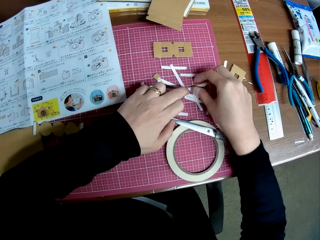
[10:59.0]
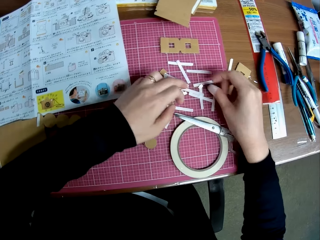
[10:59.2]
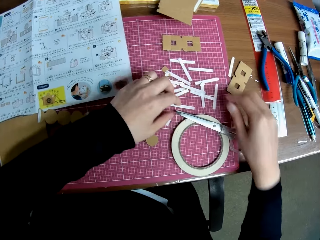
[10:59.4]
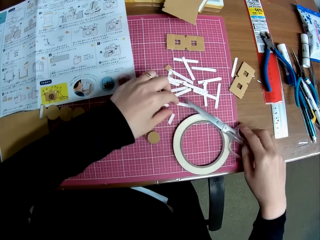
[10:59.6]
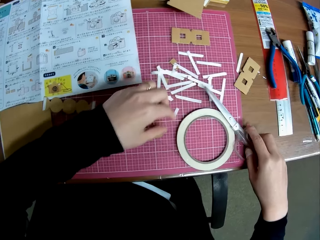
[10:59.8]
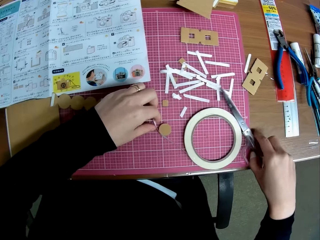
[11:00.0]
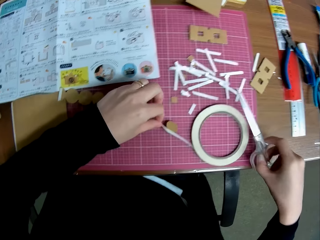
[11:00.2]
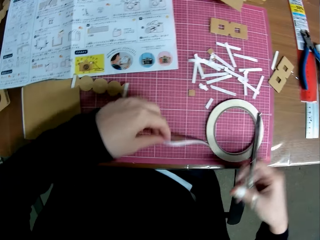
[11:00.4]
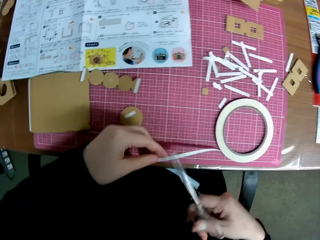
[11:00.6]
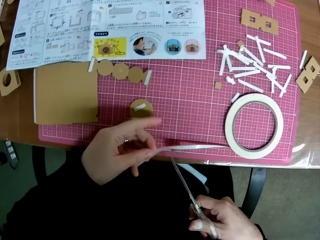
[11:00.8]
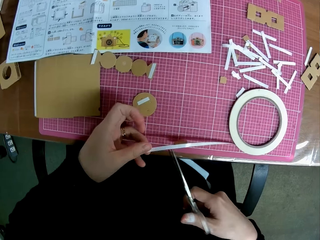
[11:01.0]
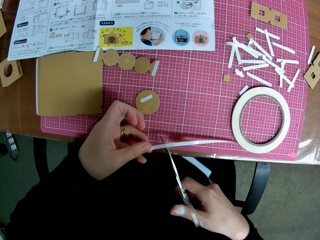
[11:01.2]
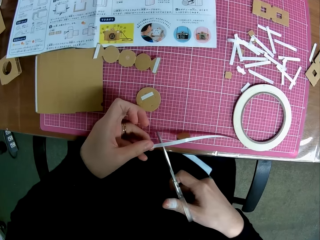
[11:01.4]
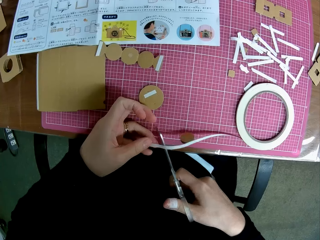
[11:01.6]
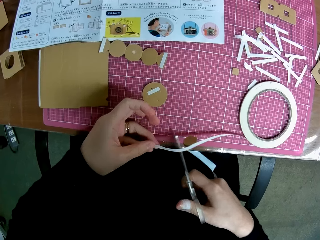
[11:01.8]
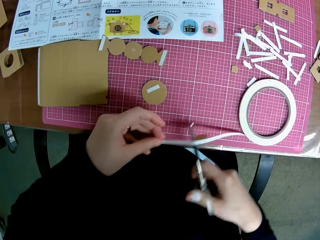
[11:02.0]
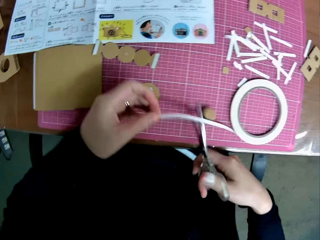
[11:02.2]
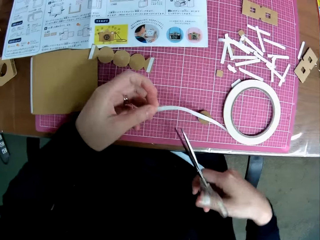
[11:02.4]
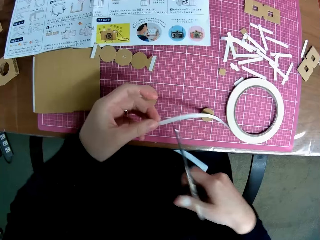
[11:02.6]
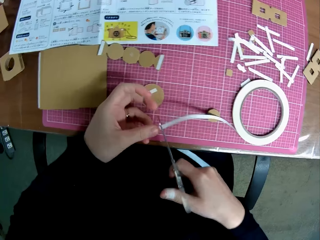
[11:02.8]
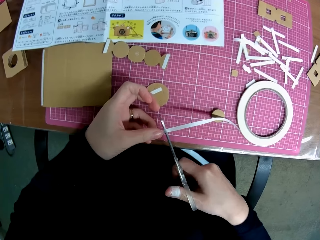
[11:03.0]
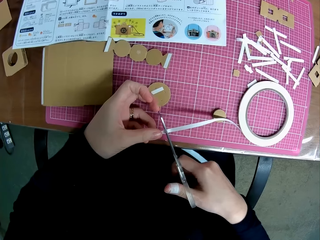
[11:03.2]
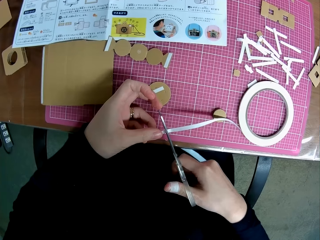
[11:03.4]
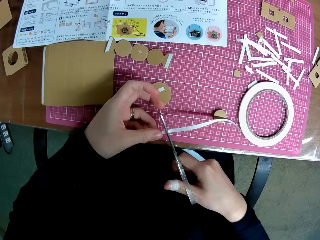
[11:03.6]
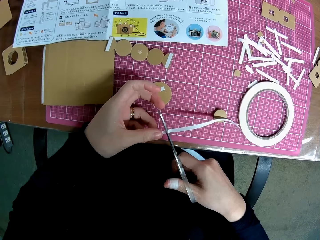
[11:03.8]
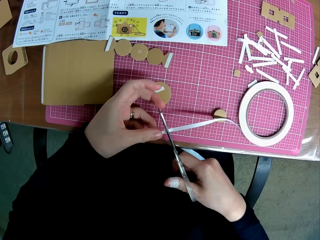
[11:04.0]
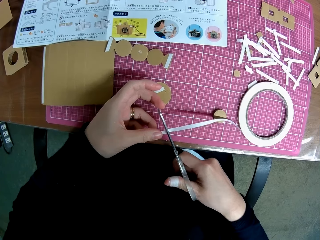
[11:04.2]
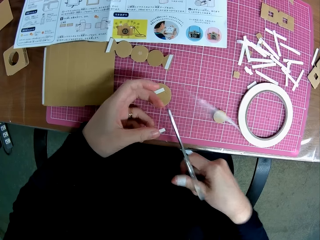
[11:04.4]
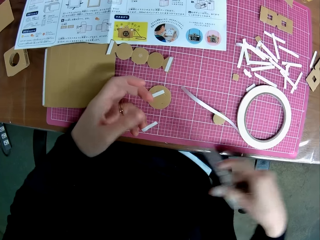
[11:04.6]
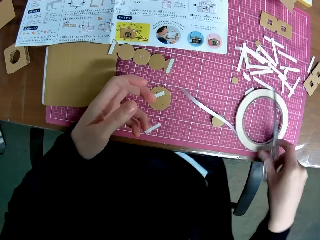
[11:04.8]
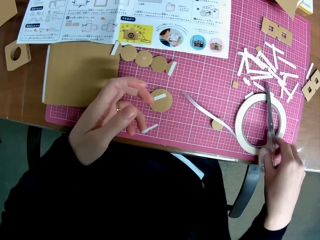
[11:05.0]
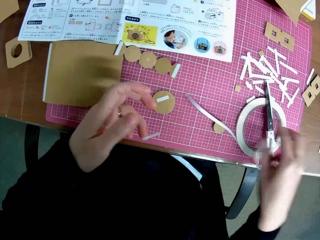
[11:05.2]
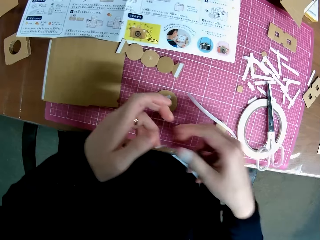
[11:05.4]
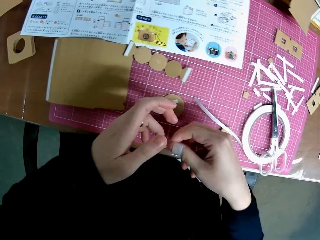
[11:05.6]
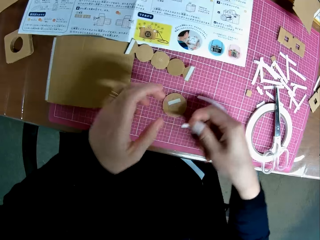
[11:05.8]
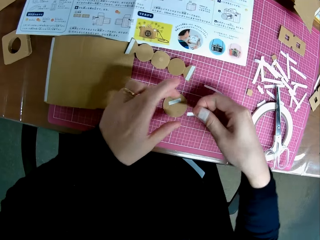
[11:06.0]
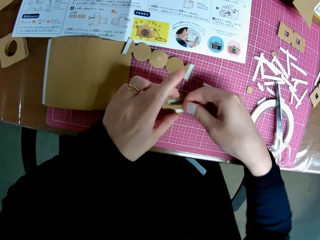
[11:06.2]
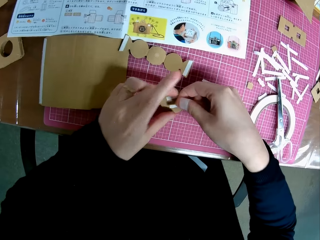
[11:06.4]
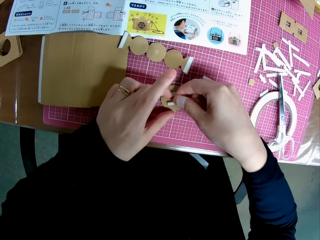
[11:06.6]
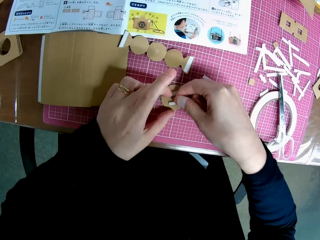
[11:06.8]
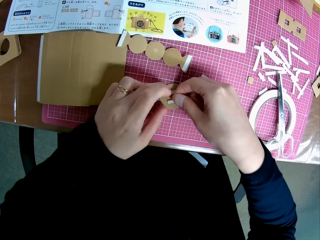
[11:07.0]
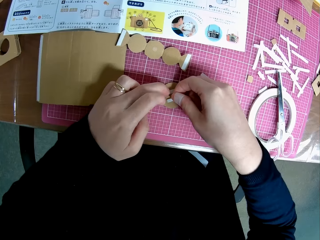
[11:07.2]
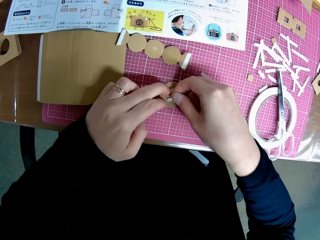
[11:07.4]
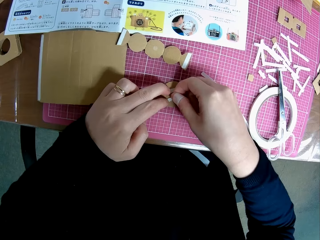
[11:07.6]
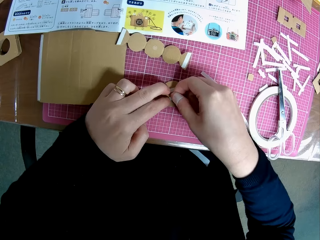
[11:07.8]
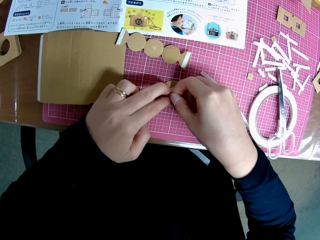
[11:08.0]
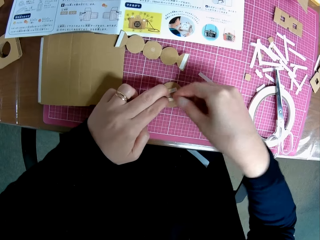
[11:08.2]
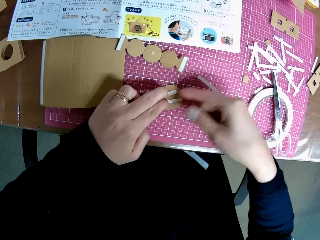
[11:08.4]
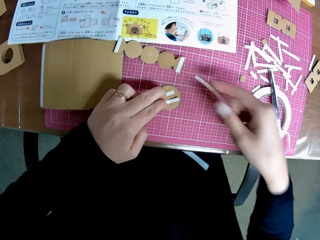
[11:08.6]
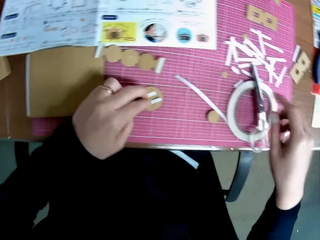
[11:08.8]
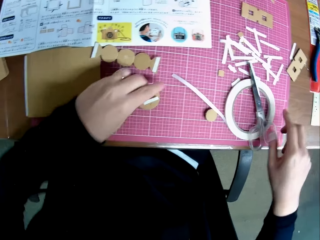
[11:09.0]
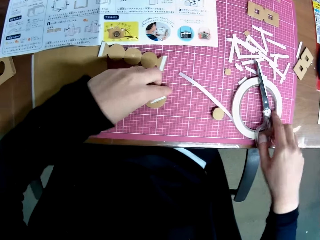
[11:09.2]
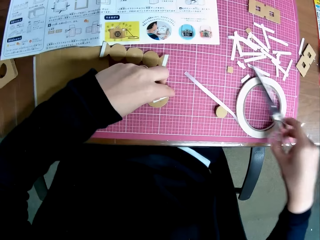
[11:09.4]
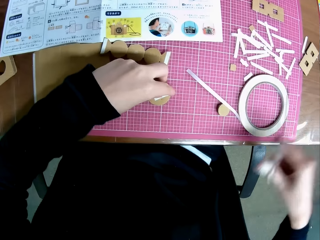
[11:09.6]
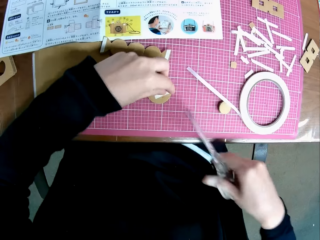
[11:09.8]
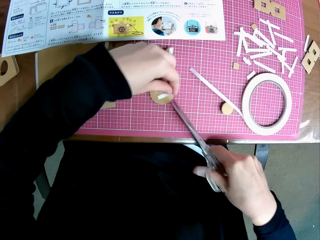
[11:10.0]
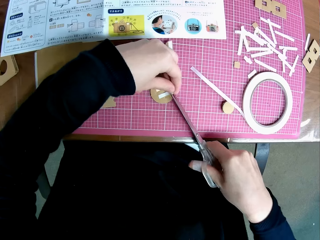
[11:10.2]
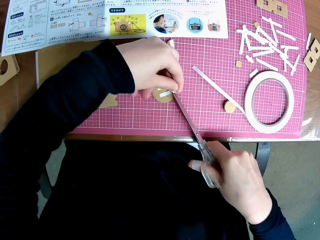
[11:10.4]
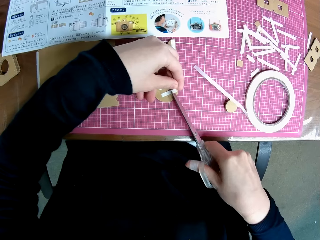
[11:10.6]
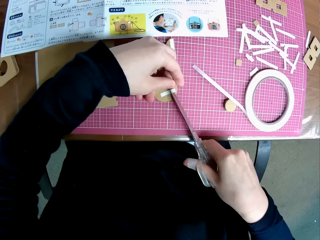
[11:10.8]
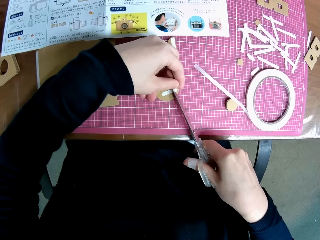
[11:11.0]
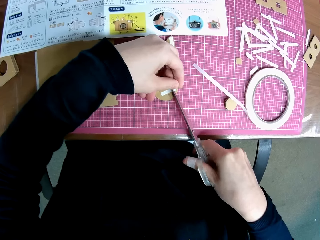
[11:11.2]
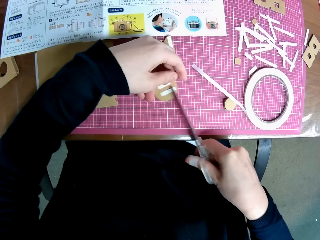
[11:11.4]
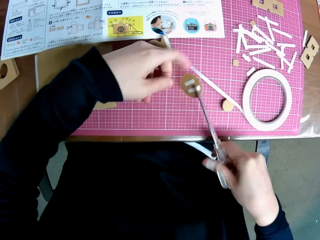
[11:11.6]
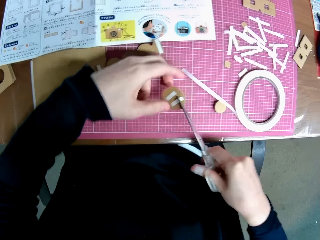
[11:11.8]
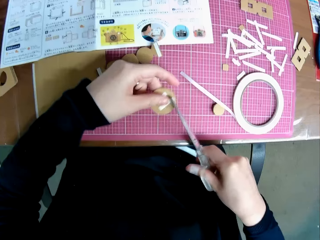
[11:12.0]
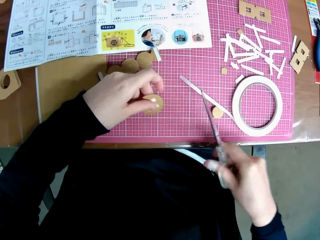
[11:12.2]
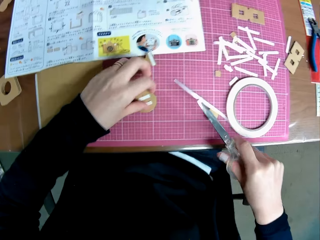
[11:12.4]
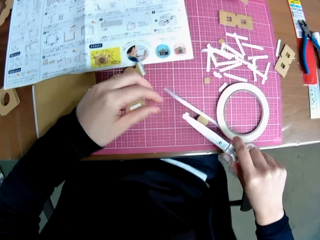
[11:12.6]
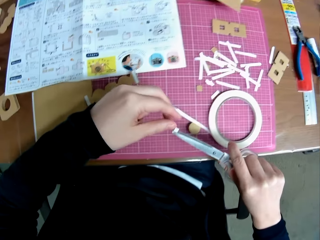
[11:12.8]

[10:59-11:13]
The camera wearer sticks the piece of sellotape on the other crafting materials. They pick up the scissors. They cut off the sellotape. They put the scissors on the cutting mat. They stick the piece of sellotape on the cardboard craft. They pick up the scissors. They cut off the piece.

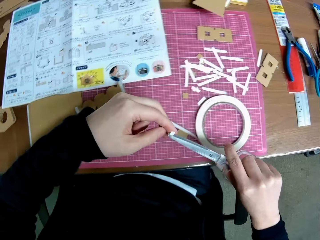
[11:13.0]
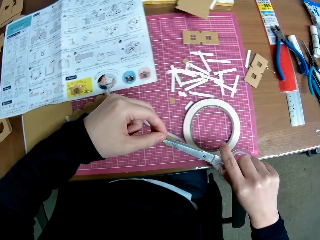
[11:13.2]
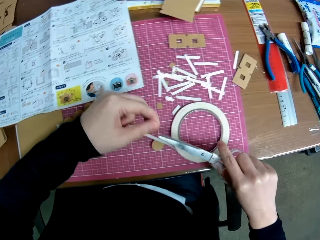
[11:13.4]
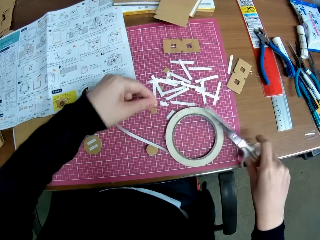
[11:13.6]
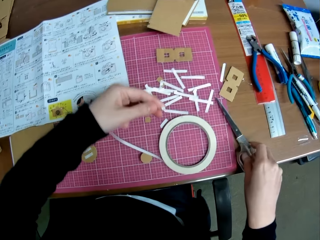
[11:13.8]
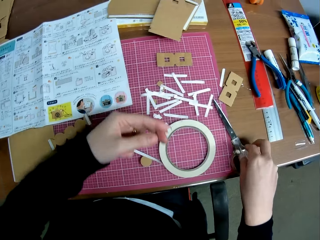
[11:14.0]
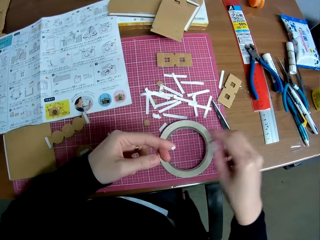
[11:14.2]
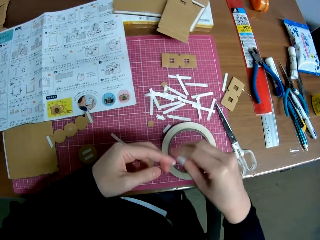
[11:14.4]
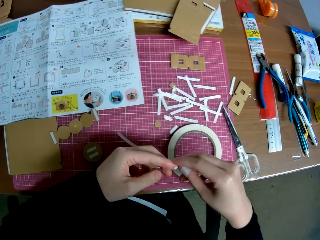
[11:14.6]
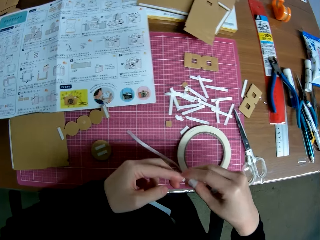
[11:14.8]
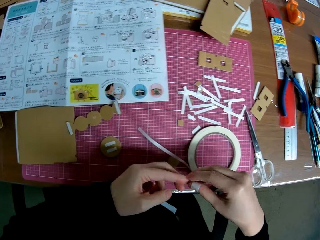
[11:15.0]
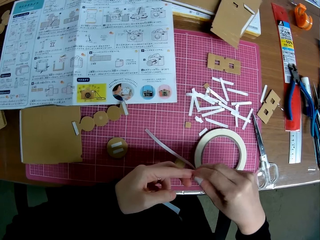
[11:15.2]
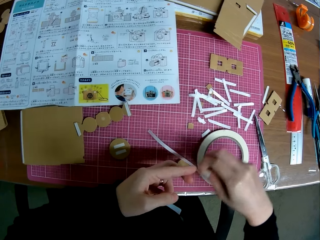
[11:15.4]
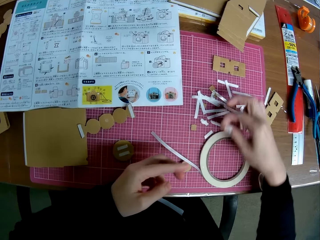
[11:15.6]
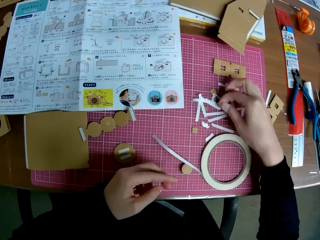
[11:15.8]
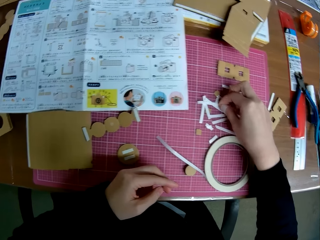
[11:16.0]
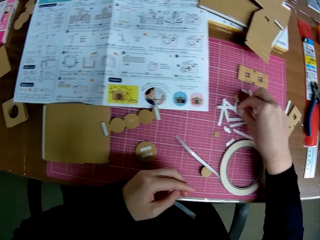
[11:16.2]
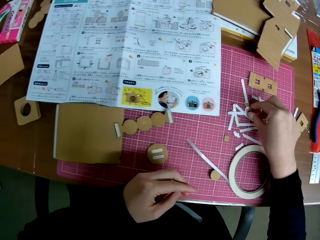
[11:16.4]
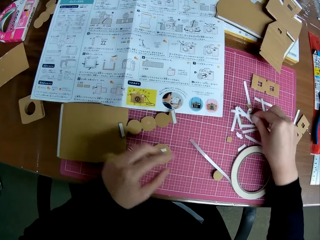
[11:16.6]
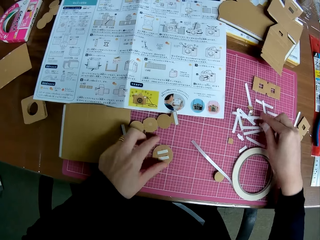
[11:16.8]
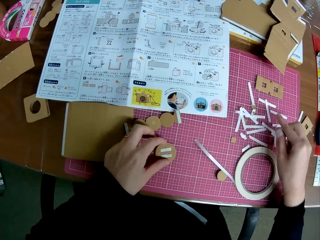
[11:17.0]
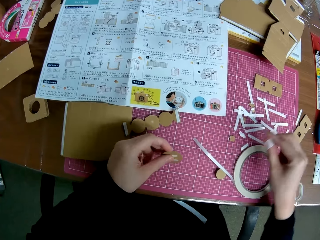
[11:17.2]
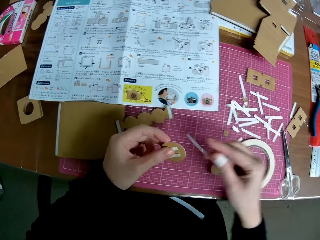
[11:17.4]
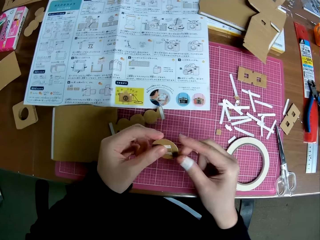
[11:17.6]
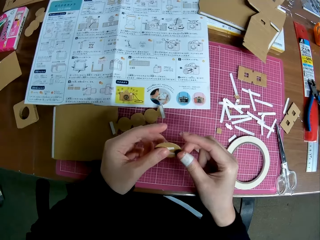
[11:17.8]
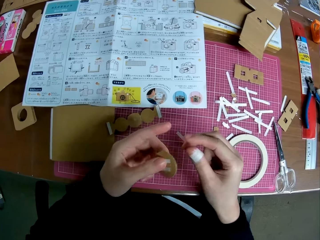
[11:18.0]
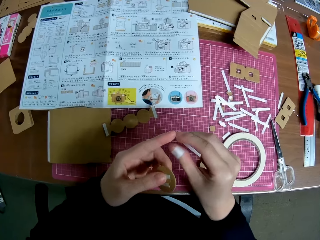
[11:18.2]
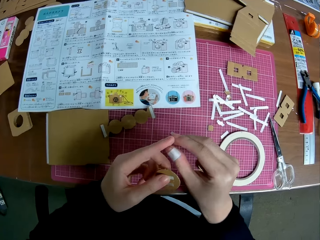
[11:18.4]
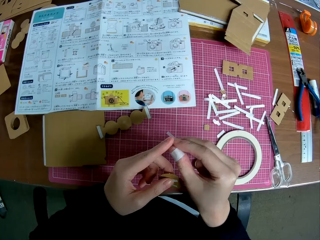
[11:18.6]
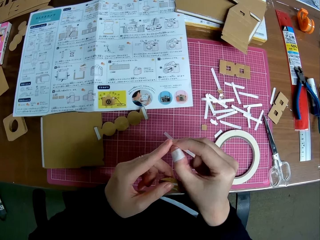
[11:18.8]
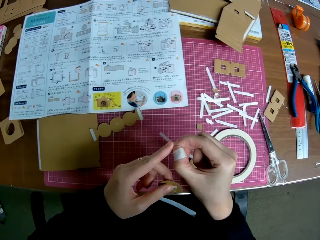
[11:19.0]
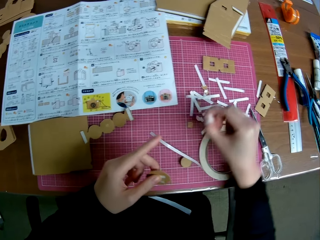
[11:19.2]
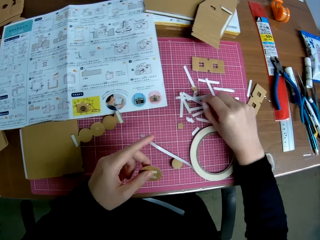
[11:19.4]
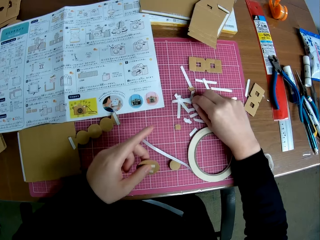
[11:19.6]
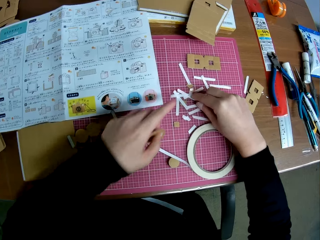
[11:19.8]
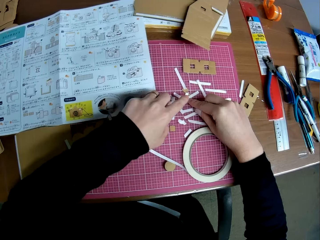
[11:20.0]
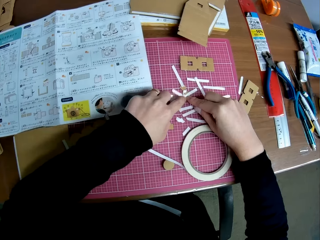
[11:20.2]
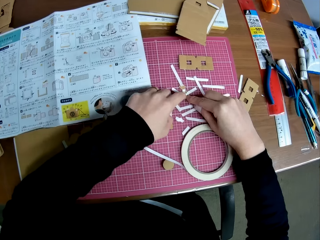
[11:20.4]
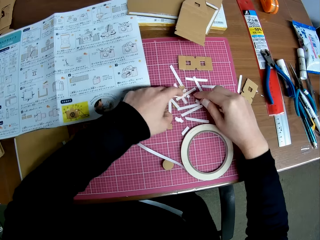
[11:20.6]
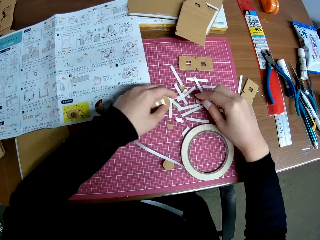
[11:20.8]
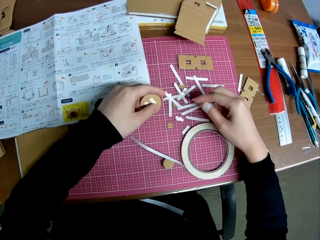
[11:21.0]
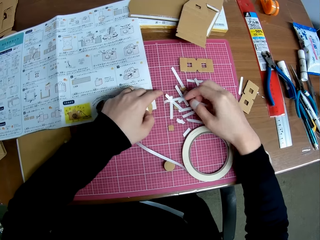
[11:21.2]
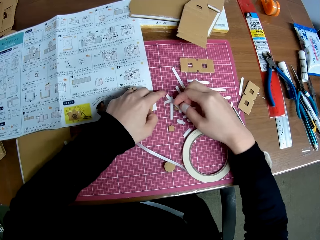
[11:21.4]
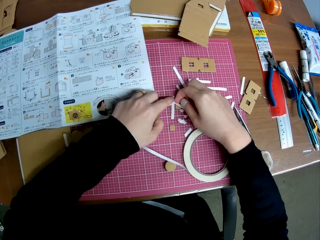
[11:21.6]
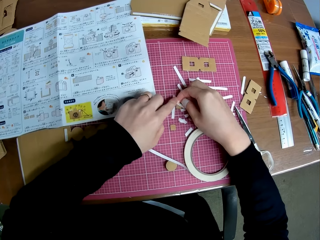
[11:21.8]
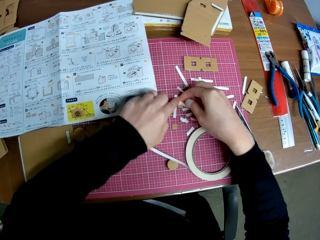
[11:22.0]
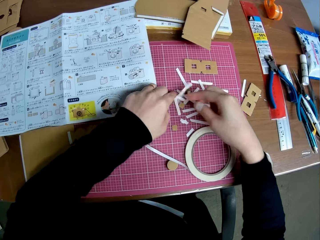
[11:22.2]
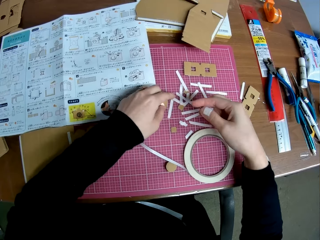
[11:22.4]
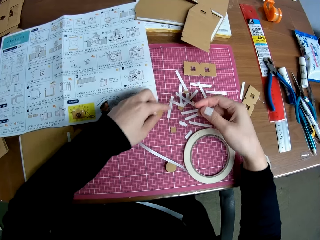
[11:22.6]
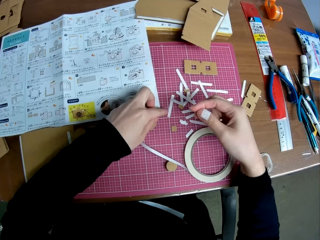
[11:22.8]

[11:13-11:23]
The camera wearer puts the scissors on the table. They stick the piece of sellotape on the other crafting materials. They pick up the cardboard craft from the cutting mat. They remove the piece of sellotape from the finger. They stick the piece of sellotape to the other crafting materials.
